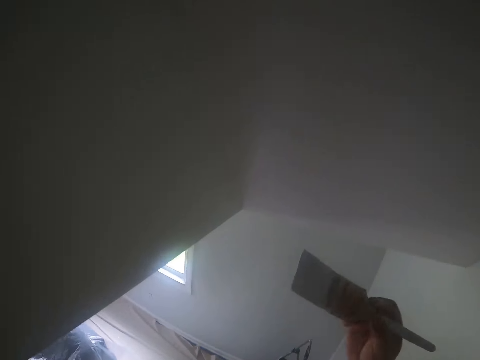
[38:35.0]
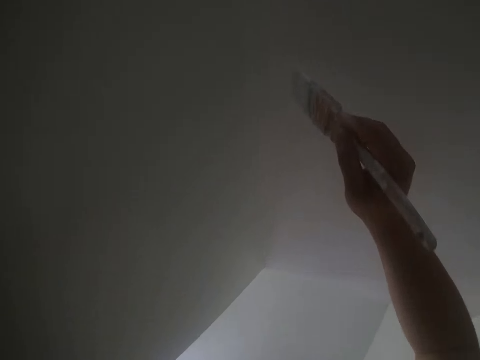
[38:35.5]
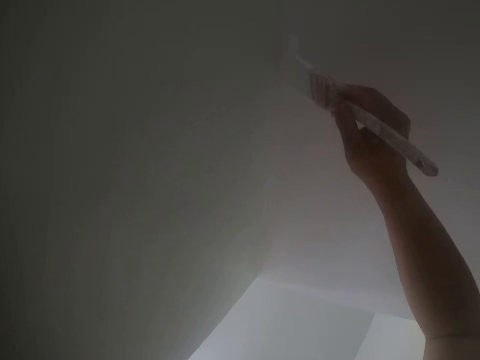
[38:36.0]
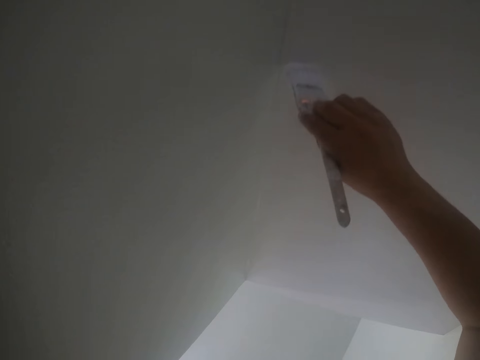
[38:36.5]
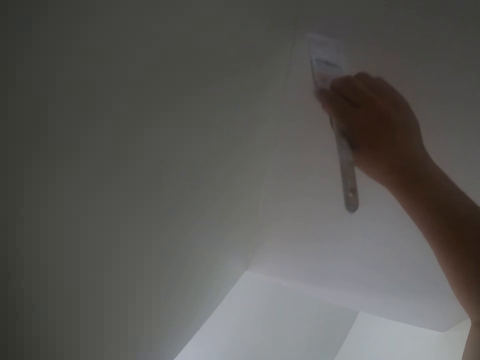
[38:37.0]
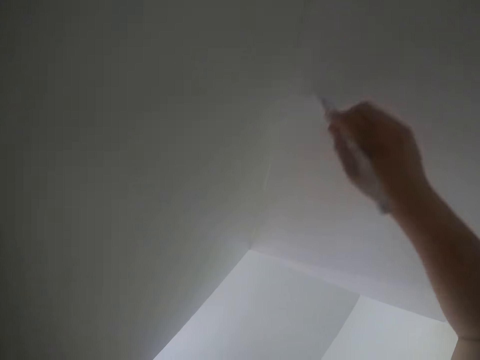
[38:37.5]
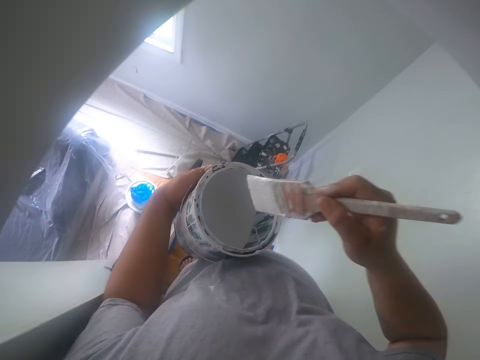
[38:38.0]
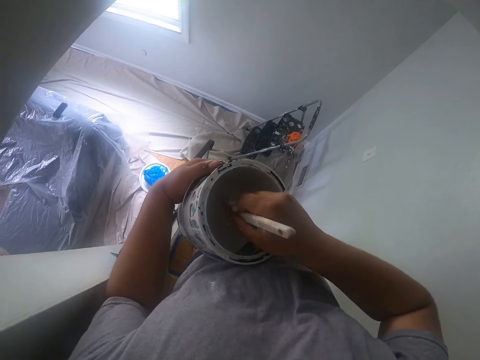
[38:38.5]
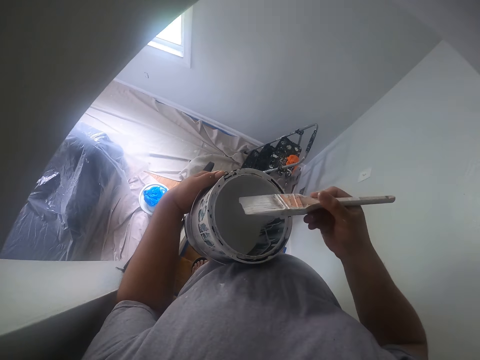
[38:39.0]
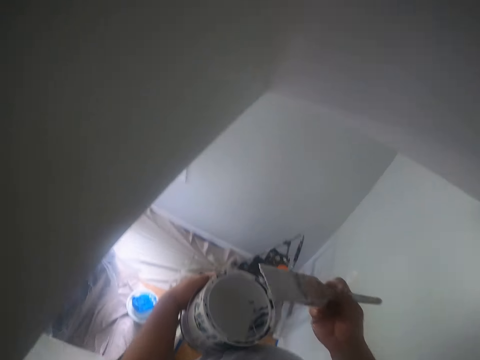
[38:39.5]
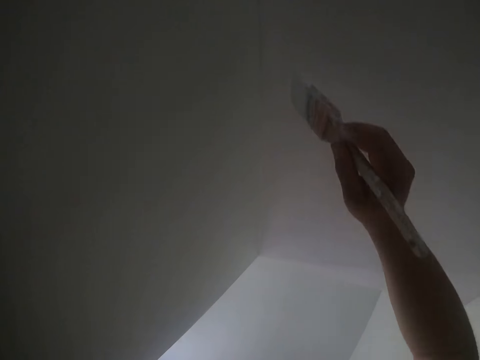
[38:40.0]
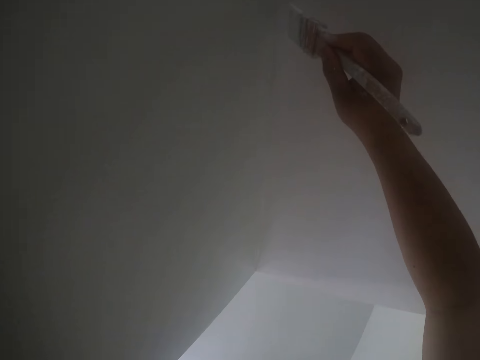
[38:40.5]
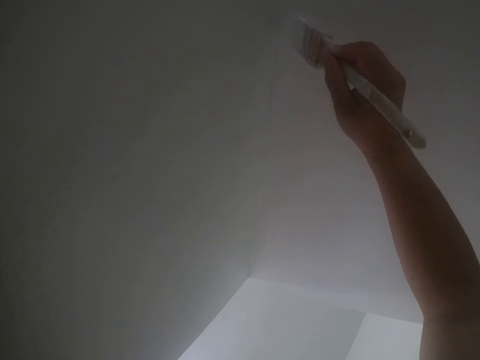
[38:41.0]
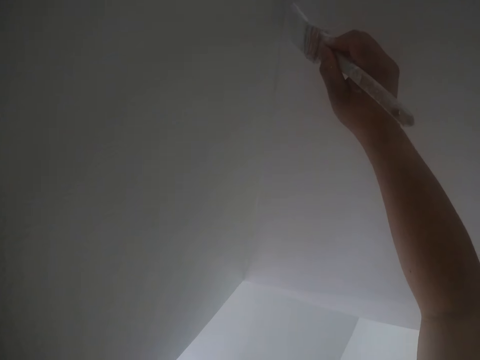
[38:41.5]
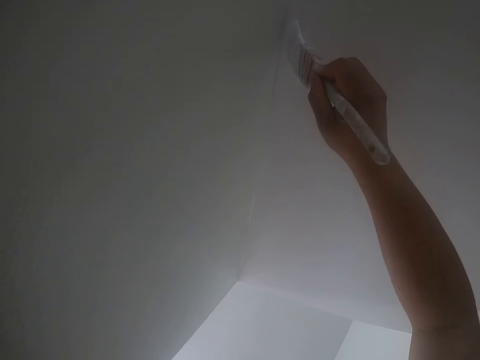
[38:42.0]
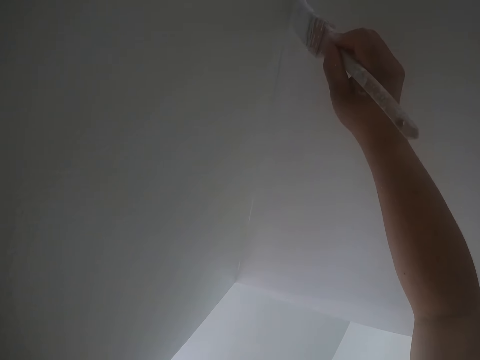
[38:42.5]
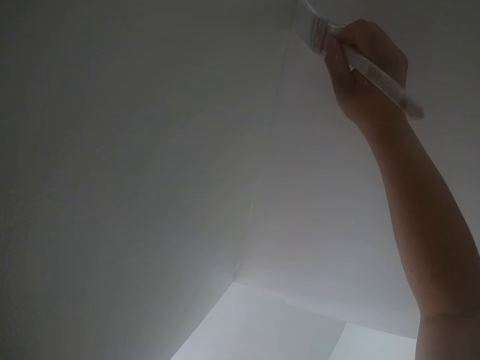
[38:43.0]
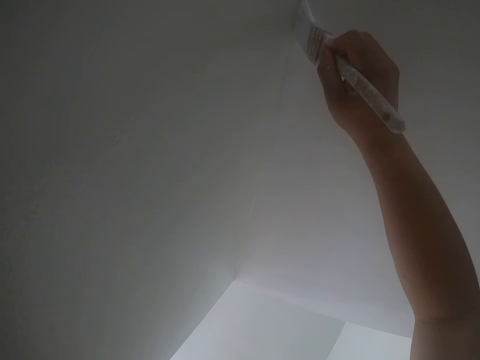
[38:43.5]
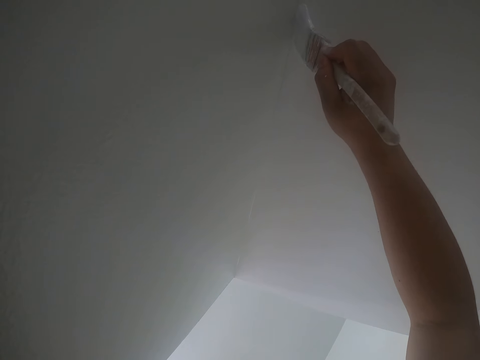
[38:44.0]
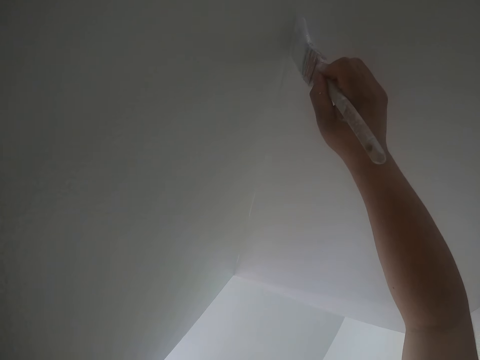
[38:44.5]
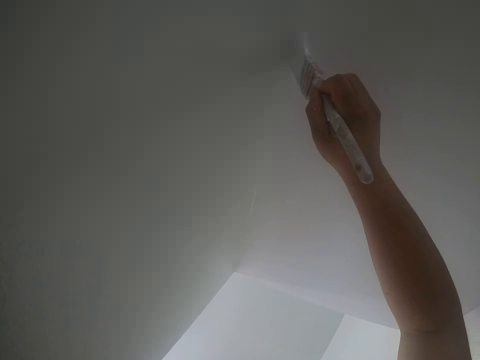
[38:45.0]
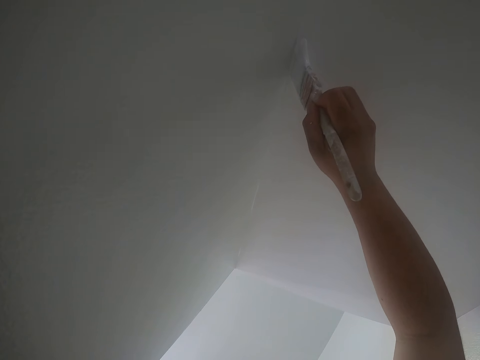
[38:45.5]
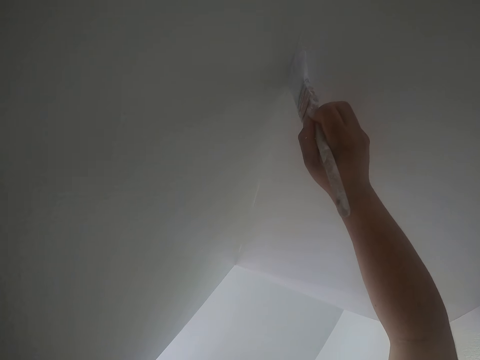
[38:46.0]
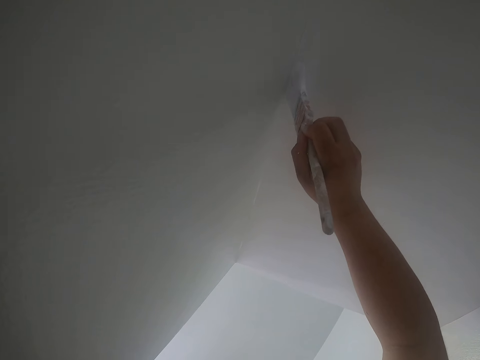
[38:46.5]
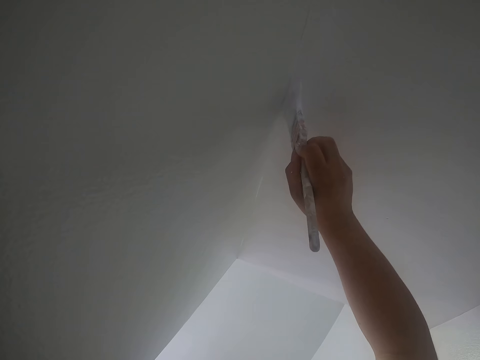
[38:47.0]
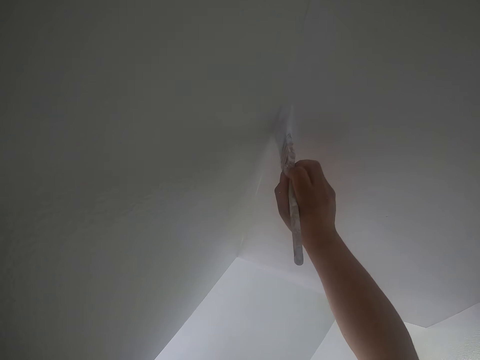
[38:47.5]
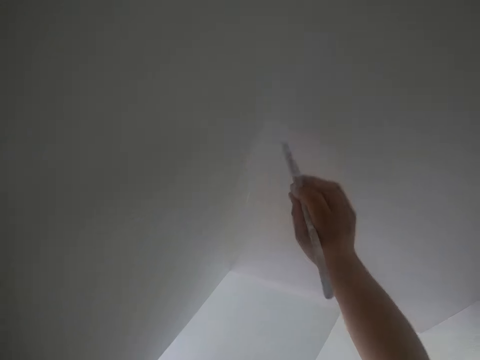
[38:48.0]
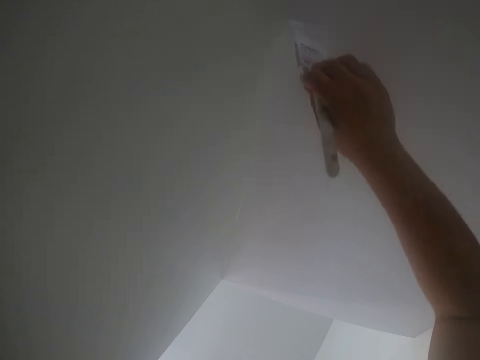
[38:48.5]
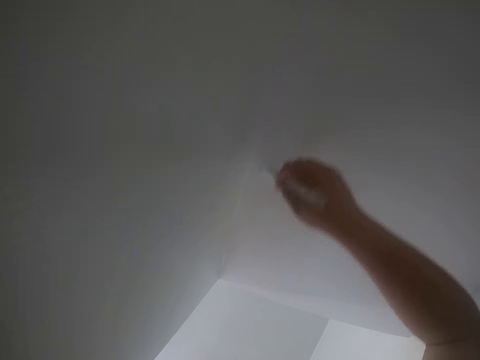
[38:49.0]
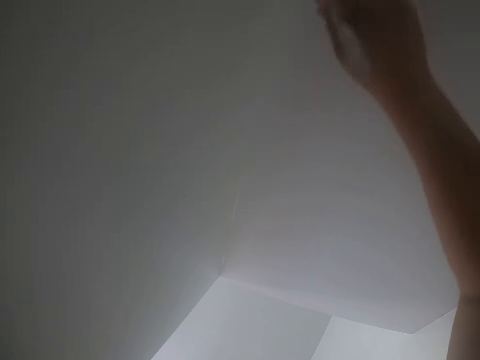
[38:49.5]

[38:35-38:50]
The camera wearer paints the ceiling or a wall with the paintbrush in his right hand. He dips the paintbrush into the can of paint in his left hand. He paints the ceiling or the wall with the paintbrush in his right hand.

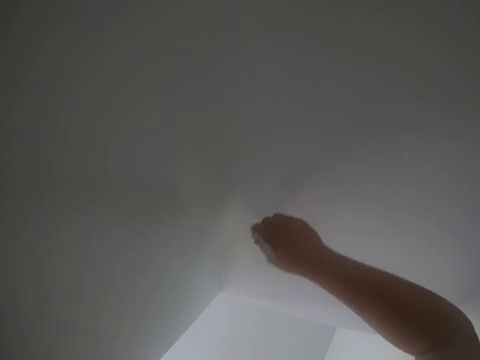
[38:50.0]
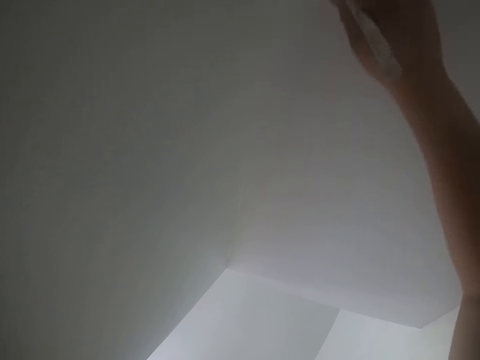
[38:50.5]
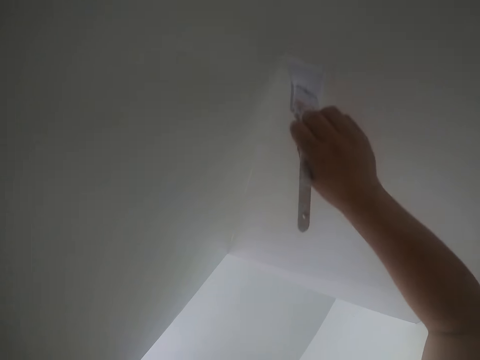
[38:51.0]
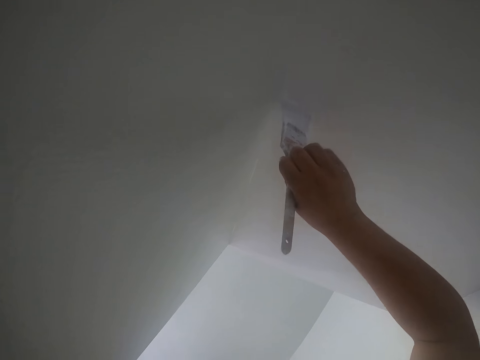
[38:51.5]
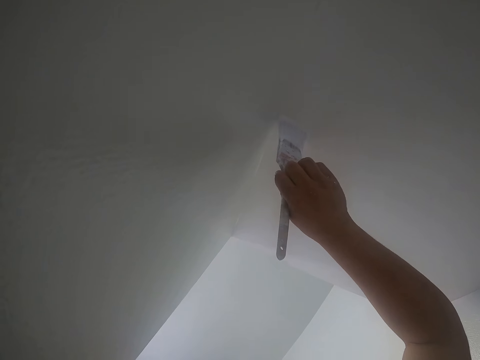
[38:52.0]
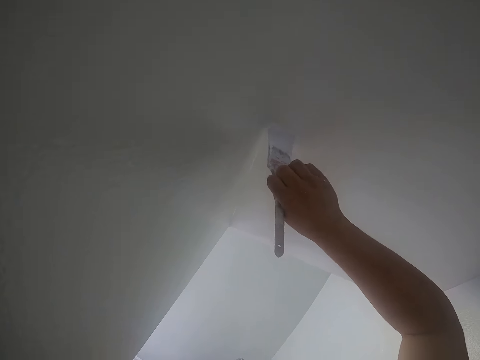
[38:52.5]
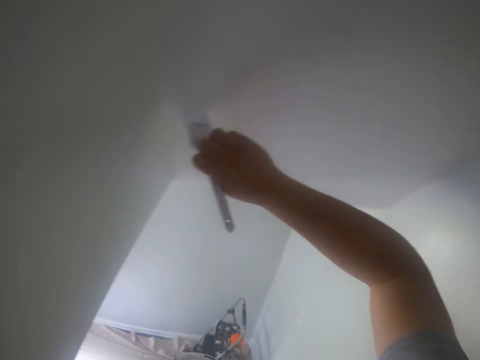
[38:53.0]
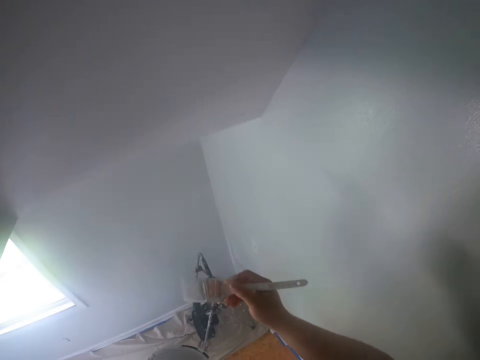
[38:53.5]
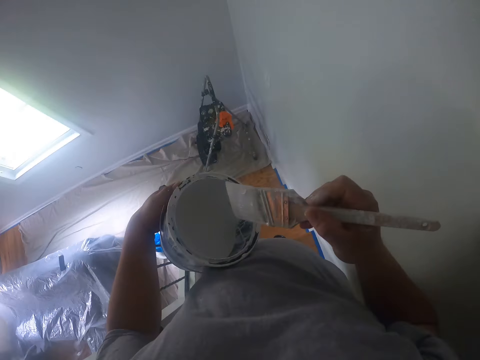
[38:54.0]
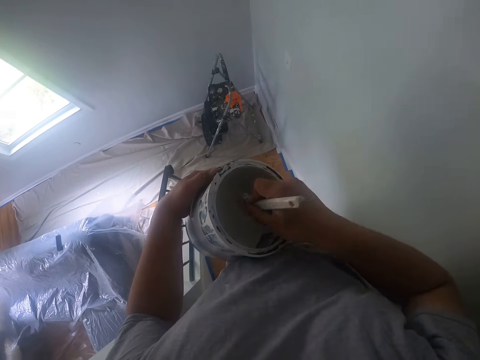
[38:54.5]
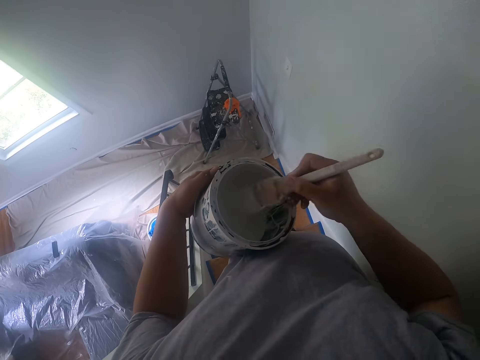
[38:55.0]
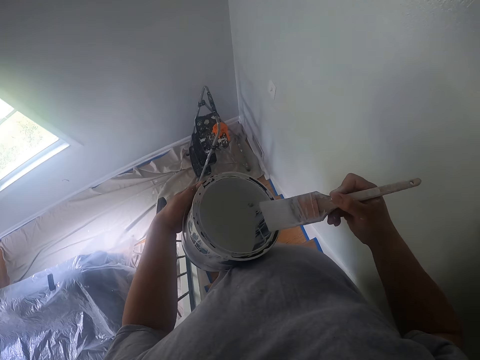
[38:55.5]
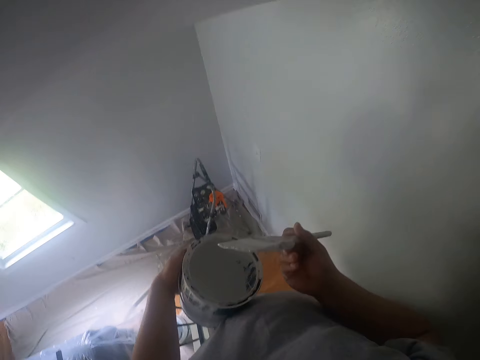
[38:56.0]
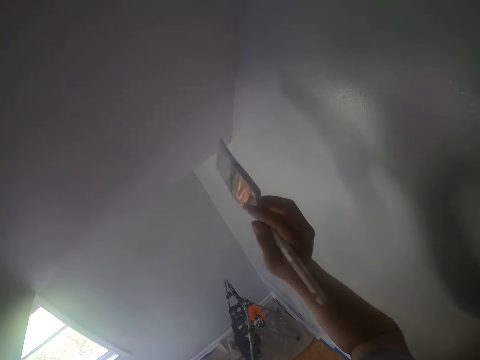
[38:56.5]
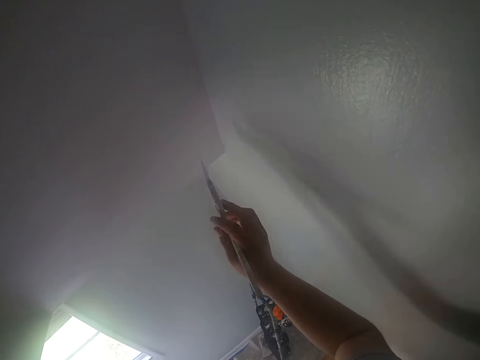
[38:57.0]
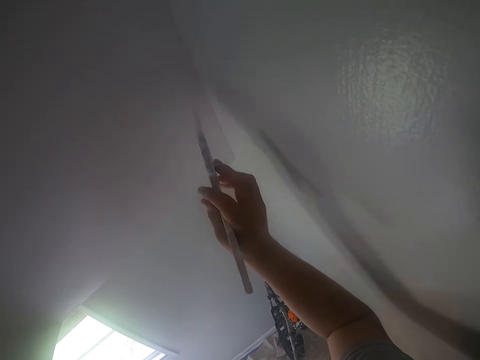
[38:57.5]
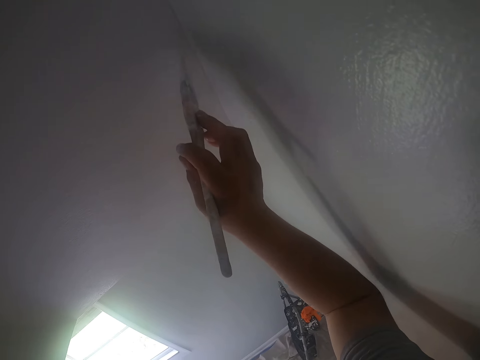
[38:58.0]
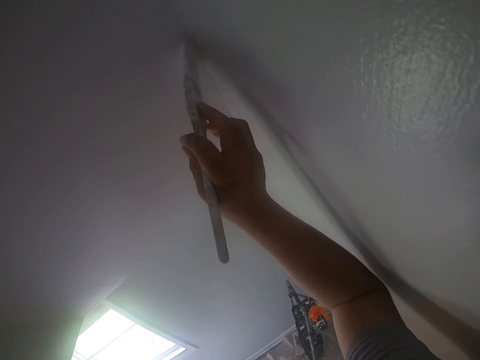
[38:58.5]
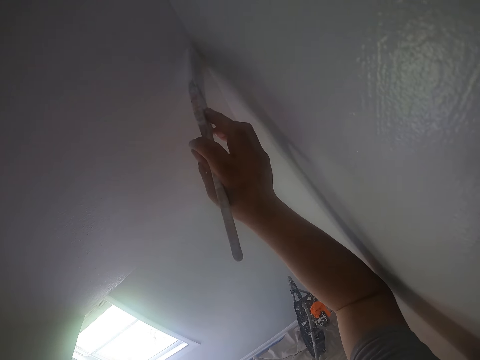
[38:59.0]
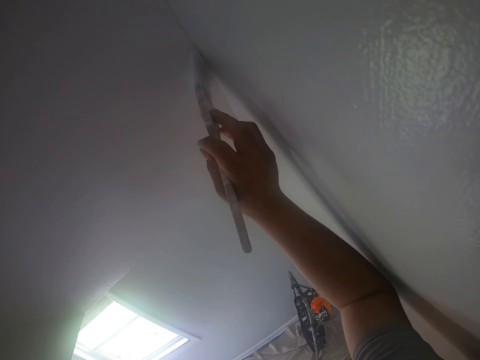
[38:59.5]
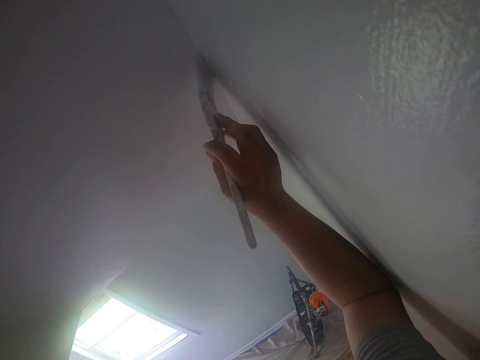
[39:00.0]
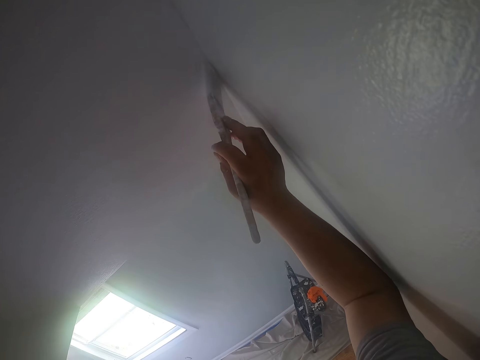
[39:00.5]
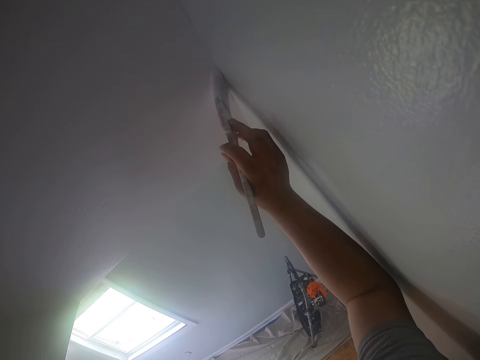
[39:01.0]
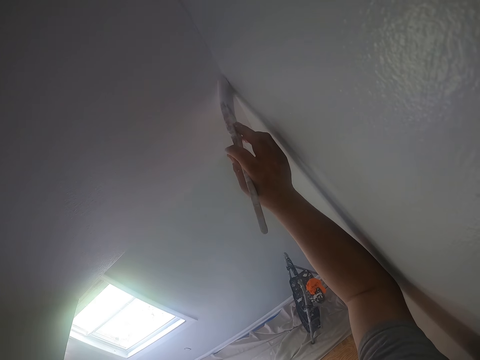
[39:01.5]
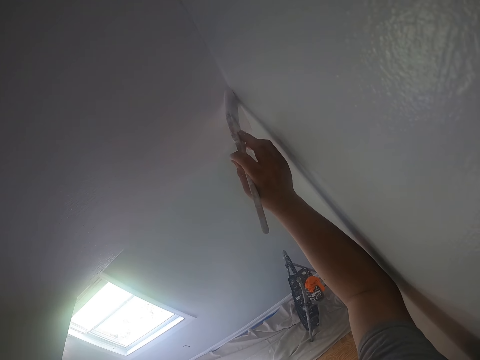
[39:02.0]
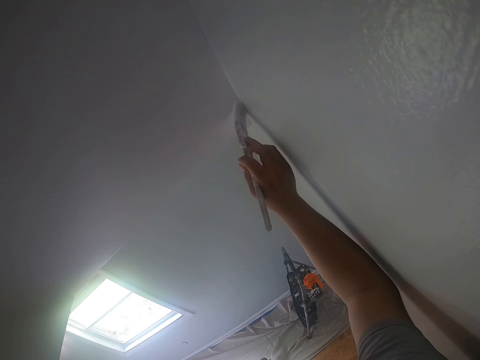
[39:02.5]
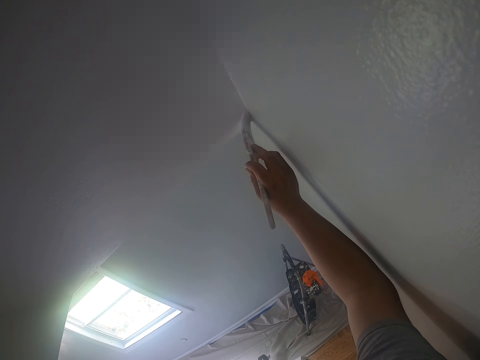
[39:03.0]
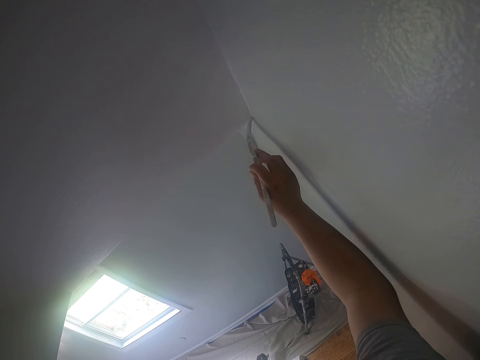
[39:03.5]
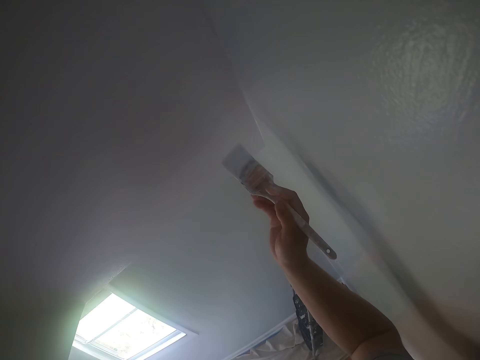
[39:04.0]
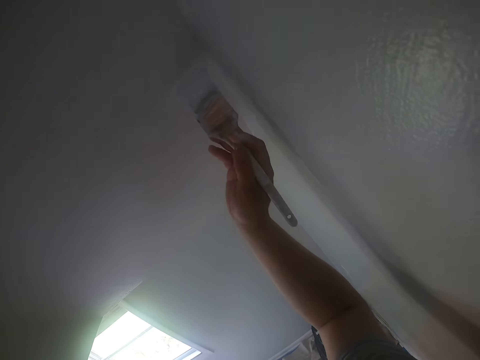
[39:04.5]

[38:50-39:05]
The camera wearer dips the paintbrush into the can of paint in his left hand. He cleans off paint on the paintbrush with the edge of the can. He paints the ceiling or a wall with the paintbrush in his right hand.
